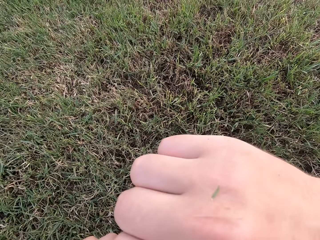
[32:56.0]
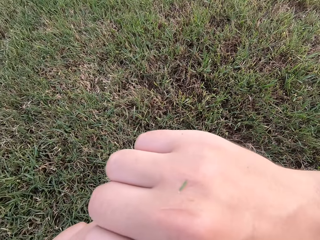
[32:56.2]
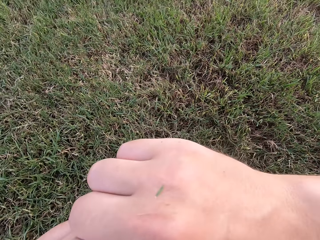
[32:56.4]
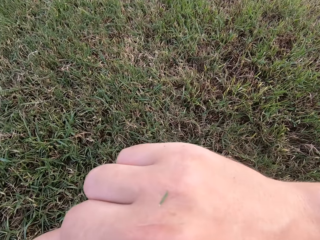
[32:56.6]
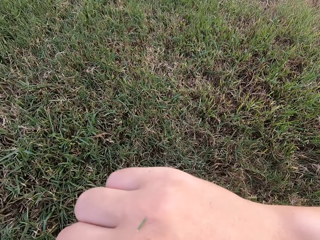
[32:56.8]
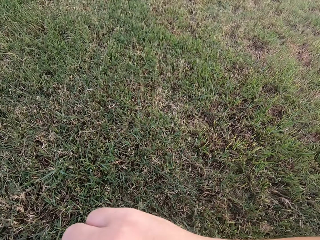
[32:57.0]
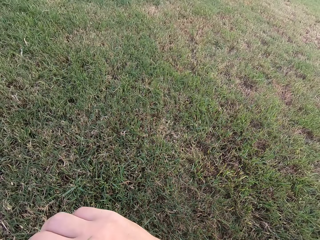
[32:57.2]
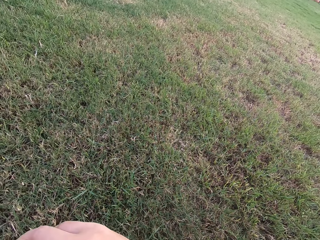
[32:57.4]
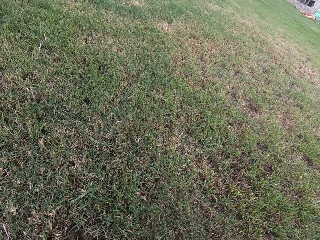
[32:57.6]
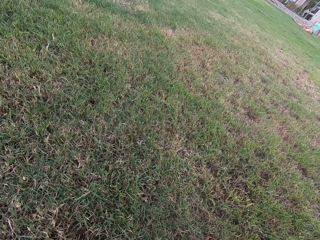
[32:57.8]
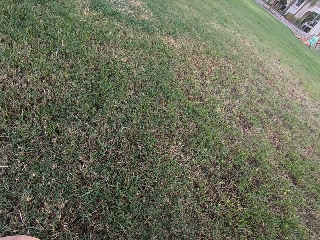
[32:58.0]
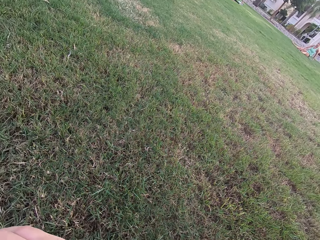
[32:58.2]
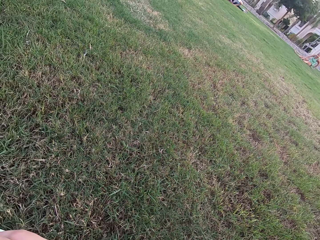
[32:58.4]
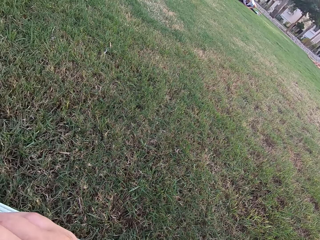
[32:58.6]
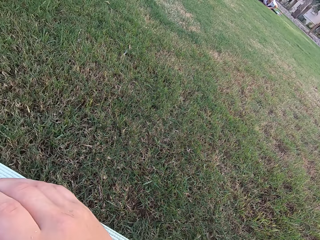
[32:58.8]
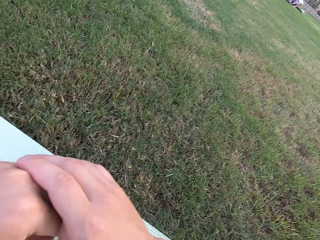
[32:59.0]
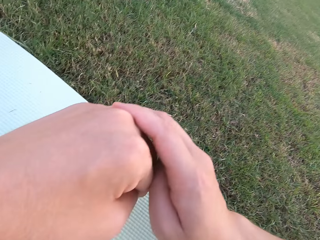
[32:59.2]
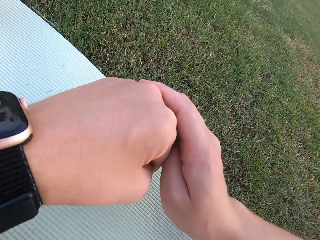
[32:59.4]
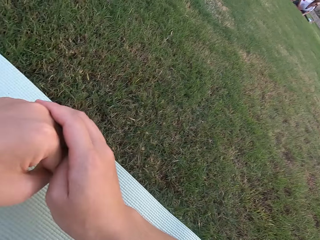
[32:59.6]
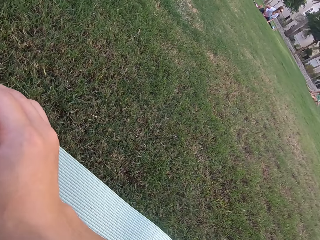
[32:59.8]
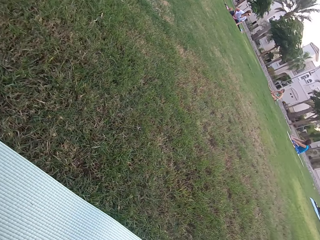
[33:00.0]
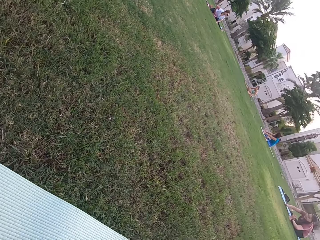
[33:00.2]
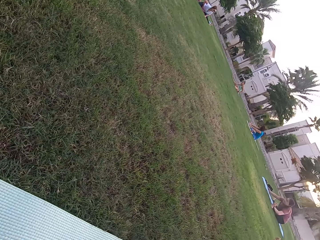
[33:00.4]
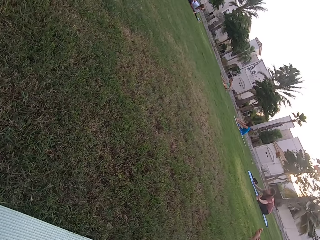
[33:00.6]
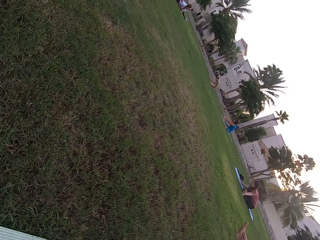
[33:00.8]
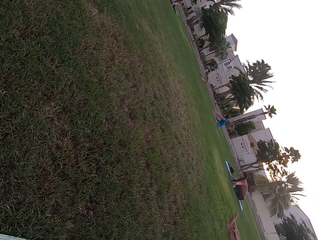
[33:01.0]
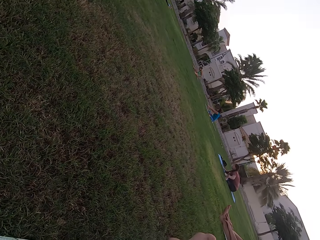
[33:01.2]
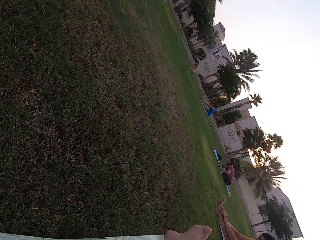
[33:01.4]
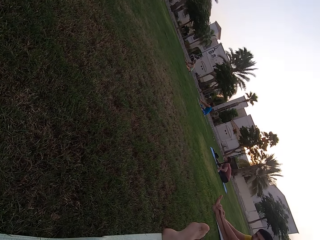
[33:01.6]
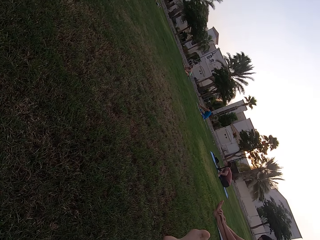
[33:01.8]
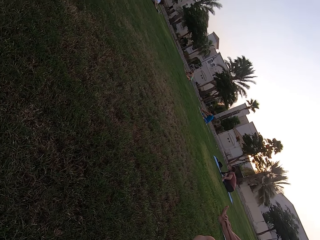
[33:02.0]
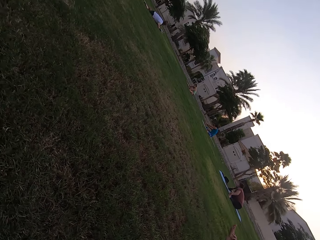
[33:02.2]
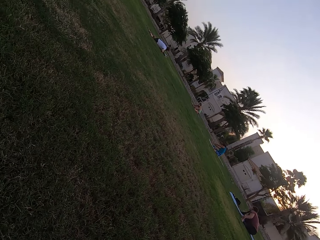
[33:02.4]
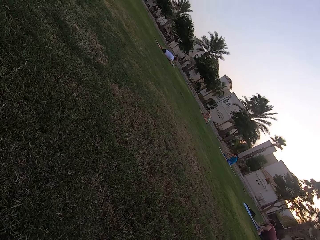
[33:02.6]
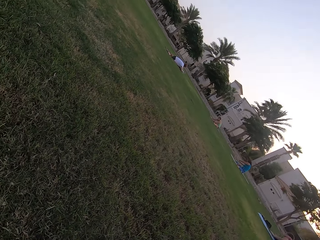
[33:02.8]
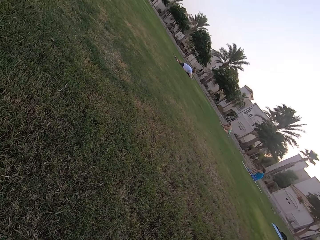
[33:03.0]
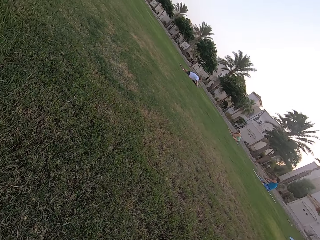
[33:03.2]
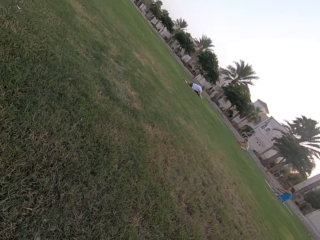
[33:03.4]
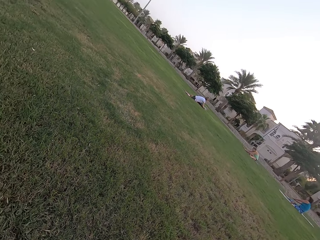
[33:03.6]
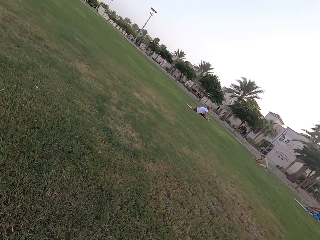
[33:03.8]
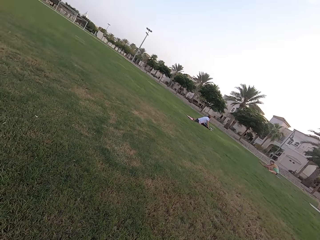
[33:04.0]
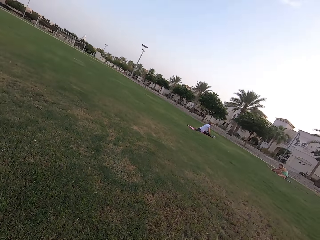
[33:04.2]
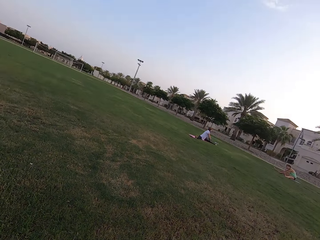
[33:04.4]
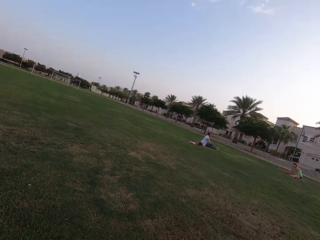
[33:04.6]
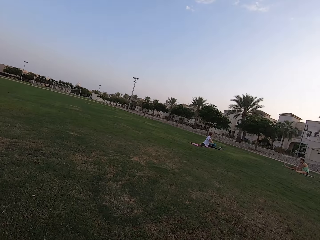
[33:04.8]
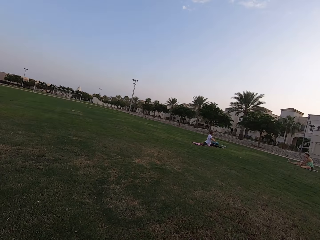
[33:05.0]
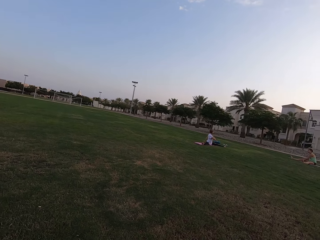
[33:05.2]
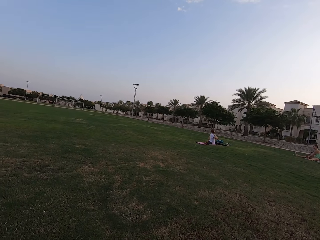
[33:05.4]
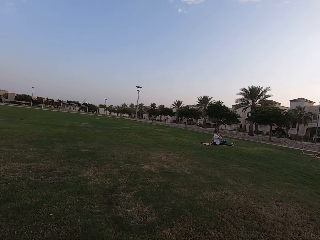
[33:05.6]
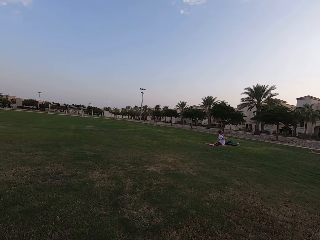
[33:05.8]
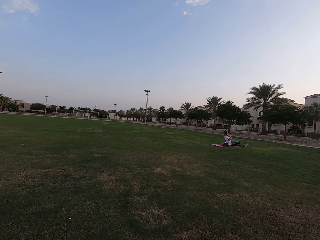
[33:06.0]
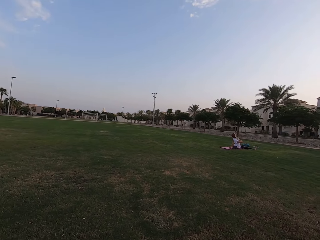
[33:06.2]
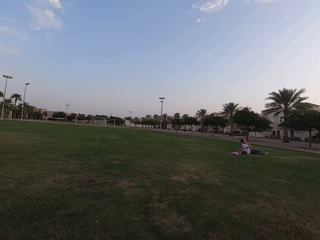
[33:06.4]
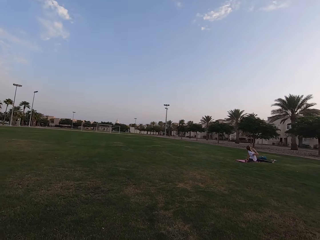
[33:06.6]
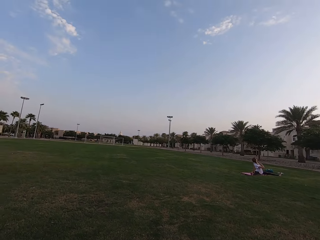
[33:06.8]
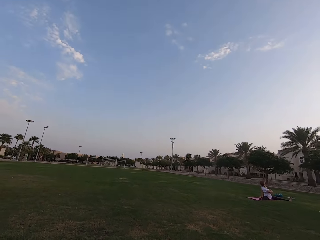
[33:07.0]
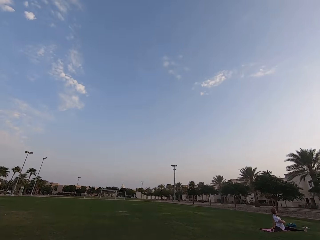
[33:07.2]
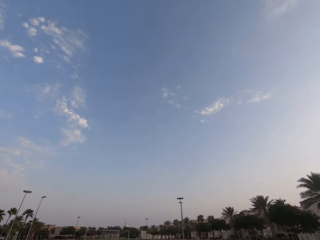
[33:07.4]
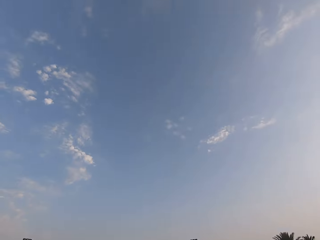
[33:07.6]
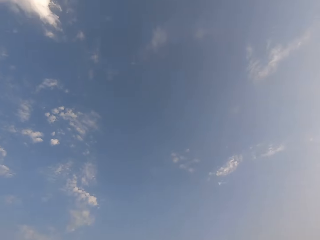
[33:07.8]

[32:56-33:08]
The camera wearer touches the left hand. They stare at persons on the ground. They look around the field.

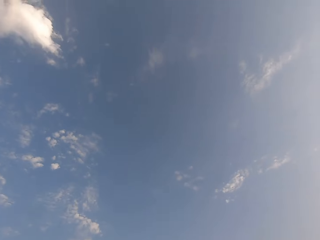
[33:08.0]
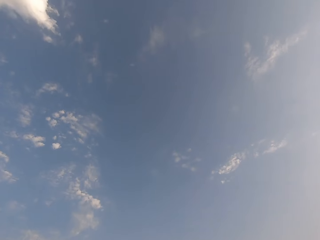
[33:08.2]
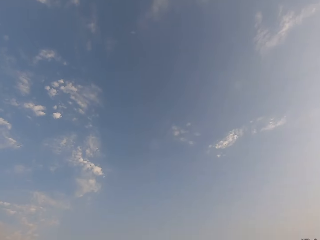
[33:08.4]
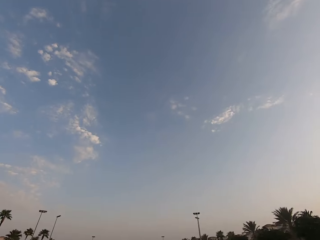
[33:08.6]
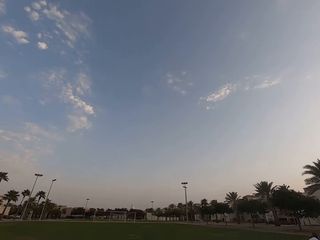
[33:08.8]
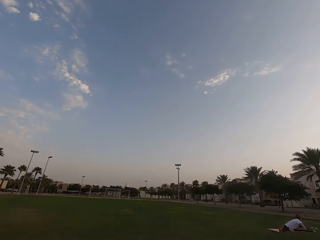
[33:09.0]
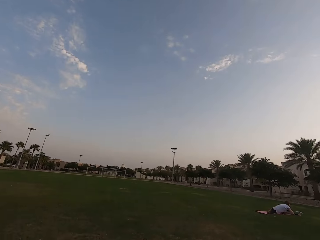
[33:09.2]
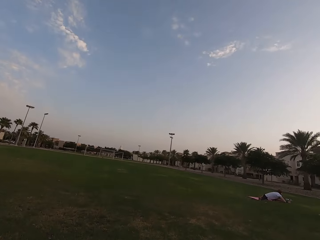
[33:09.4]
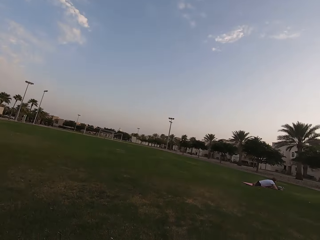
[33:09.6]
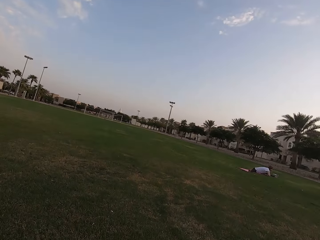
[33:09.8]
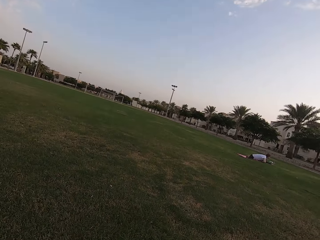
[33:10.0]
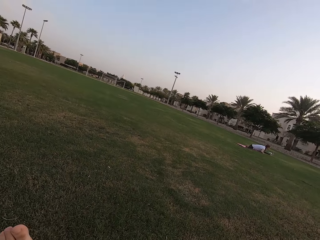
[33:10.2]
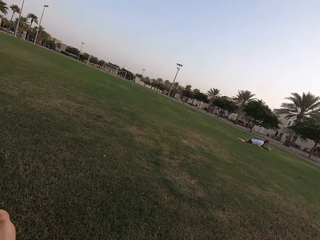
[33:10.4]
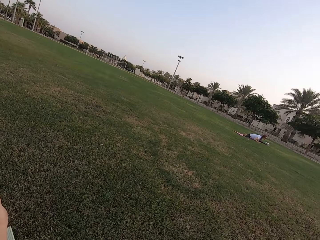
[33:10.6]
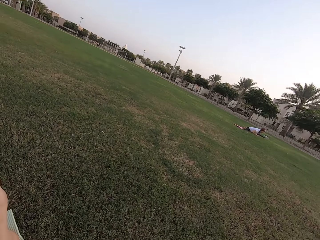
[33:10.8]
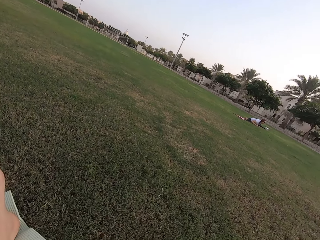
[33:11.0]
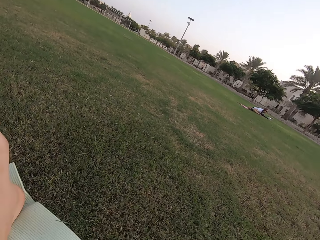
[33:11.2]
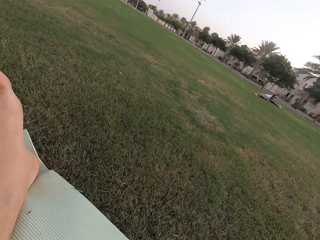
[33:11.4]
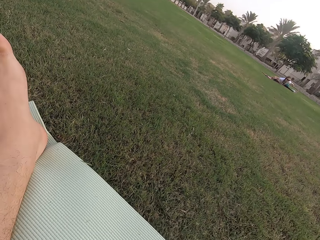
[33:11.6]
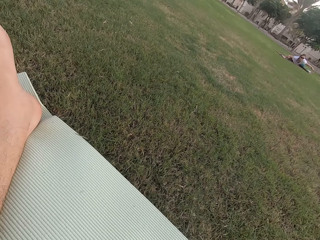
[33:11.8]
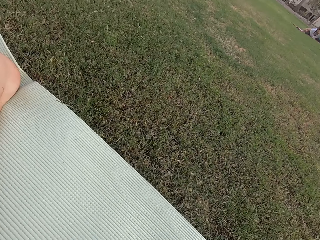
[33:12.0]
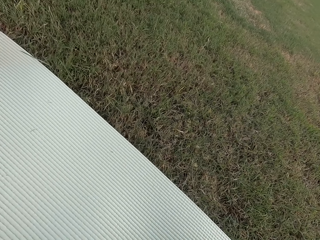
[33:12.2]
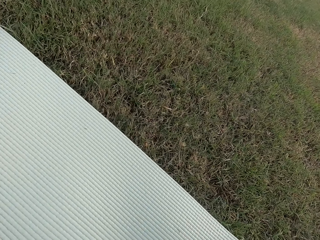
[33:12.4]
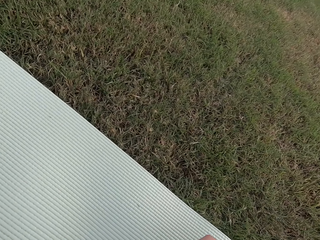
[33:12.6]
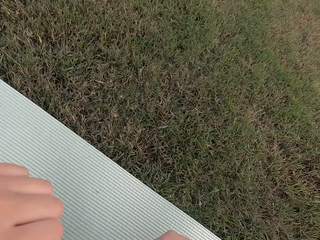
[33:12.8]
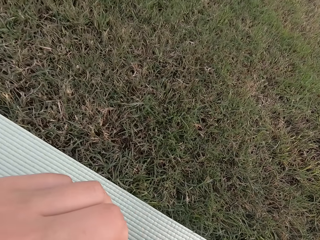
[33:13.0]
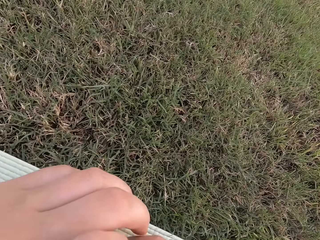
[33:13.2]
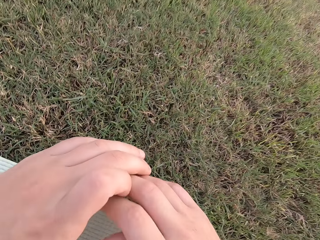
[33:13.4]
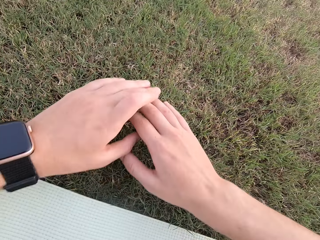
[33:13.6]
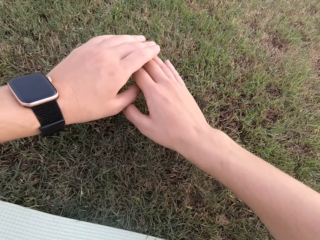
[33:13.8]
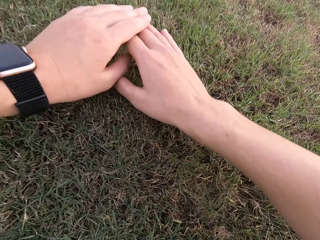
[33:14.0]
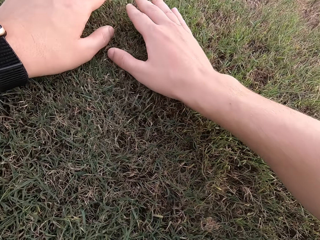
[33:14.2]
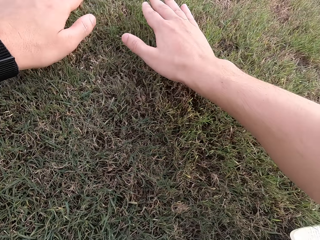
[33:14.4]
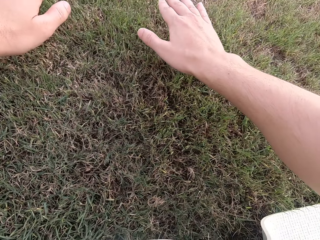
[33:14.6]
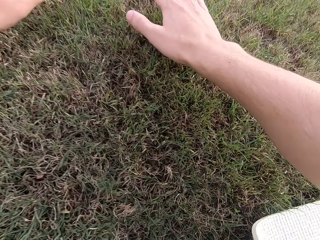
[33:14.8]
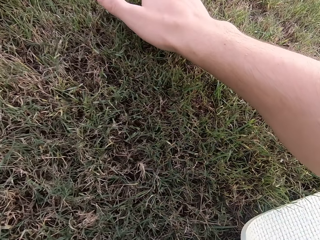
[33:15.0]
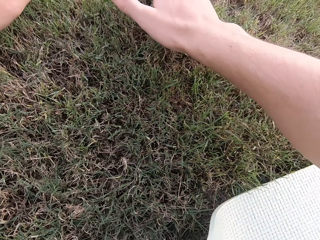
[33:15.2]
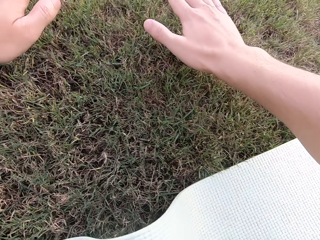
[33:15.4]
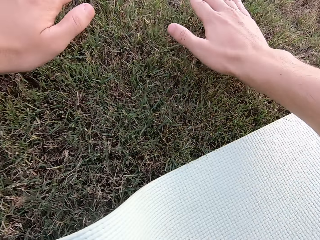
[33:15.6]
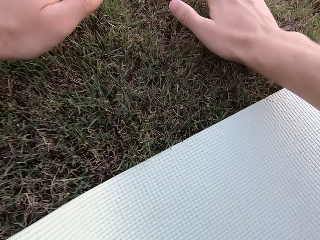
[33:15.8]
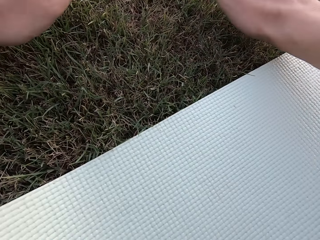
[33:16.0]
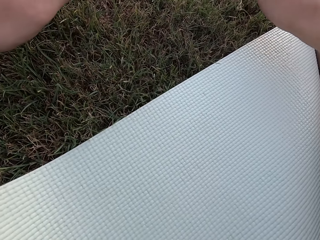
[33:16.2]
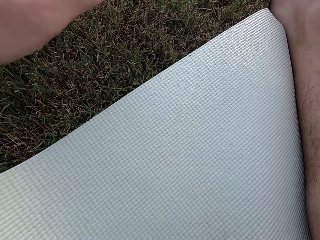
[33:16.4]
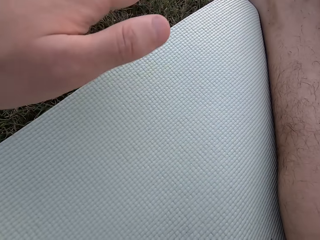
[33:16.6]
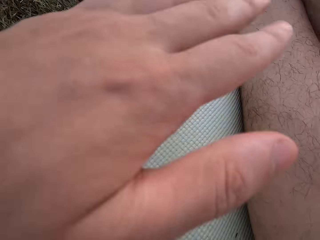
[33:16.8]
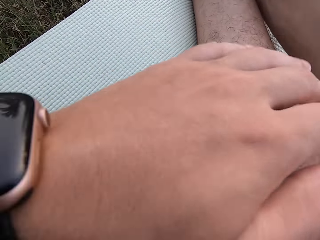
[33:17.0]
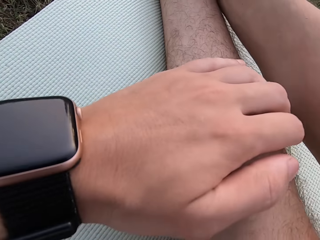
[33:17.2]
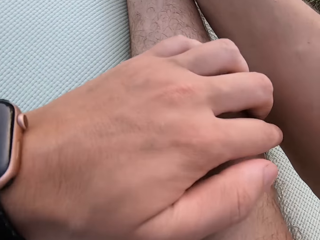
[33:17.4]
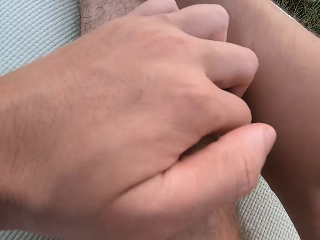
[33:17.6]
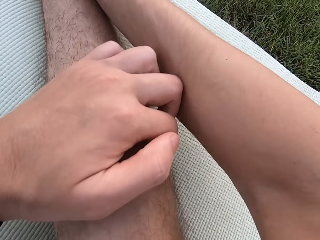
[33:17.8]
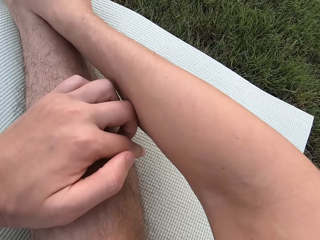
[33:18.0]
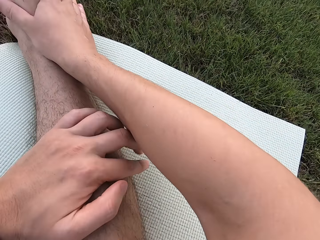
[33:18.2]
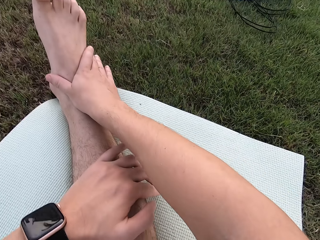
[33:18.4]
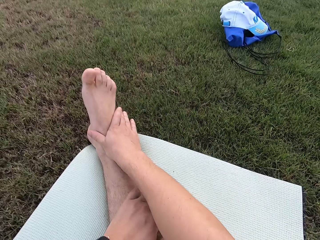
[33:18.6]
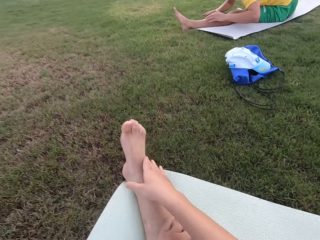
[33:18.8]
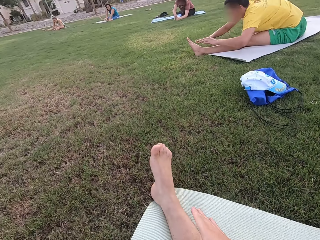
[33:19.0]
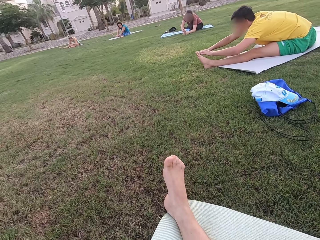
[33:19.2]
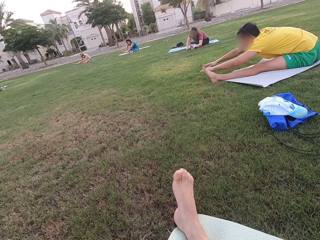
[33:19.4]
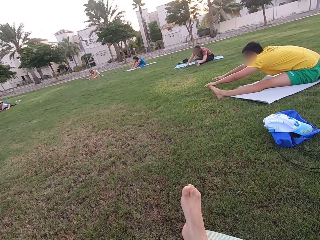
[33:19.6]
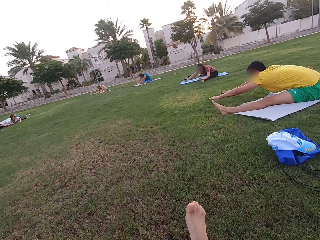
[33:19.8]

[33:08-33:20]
The camera wearer moves his hands on the ground. He stretches his hands forward. He stares at persons on the ground.
